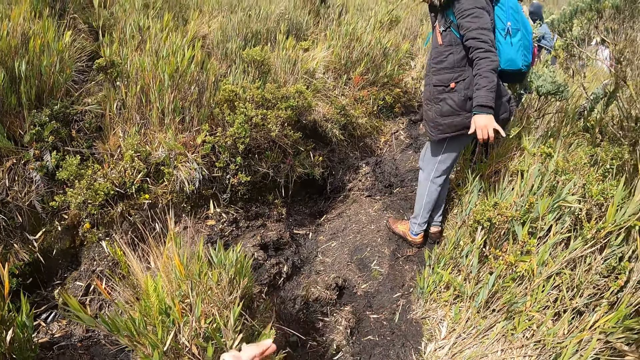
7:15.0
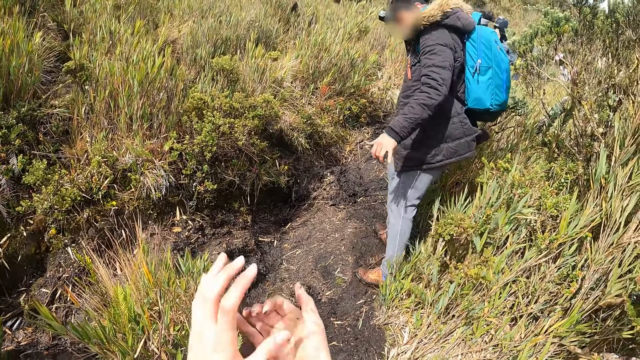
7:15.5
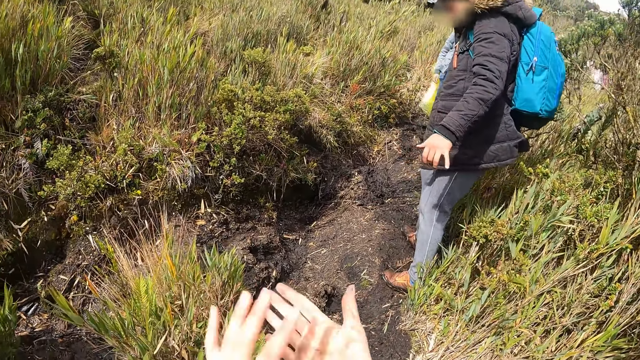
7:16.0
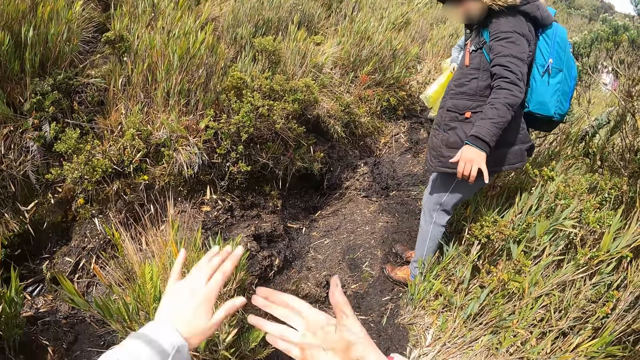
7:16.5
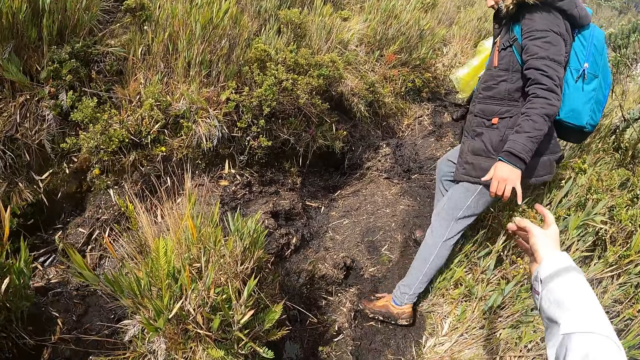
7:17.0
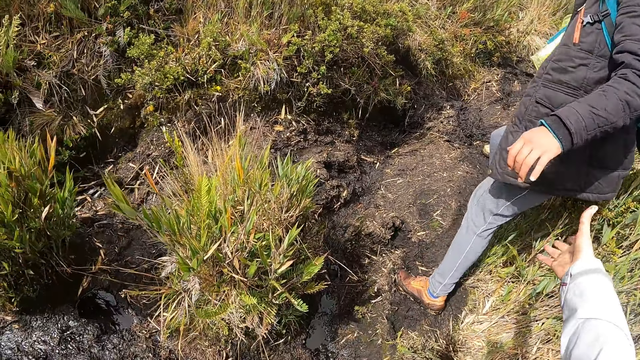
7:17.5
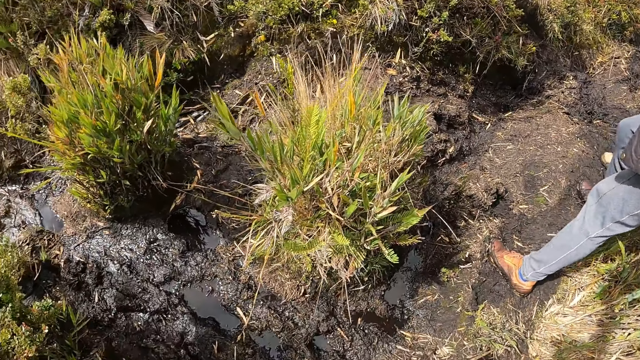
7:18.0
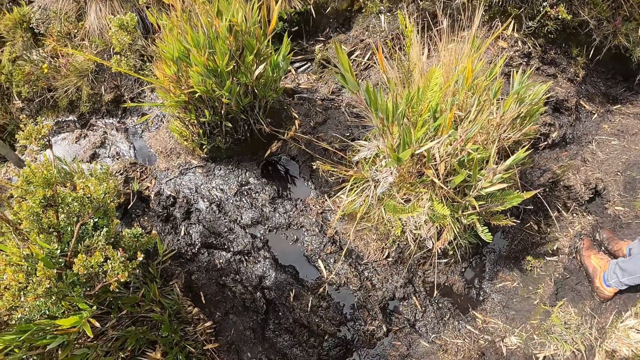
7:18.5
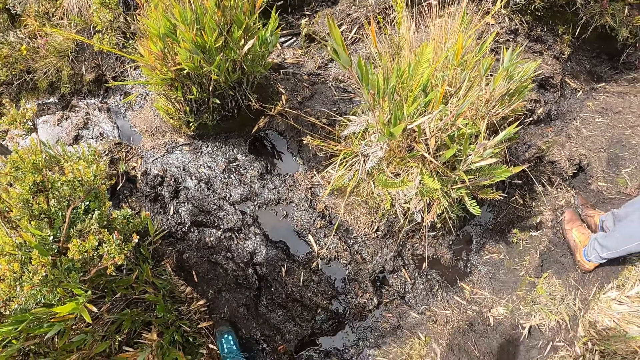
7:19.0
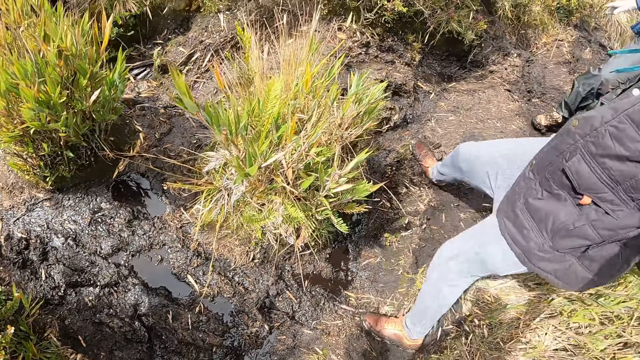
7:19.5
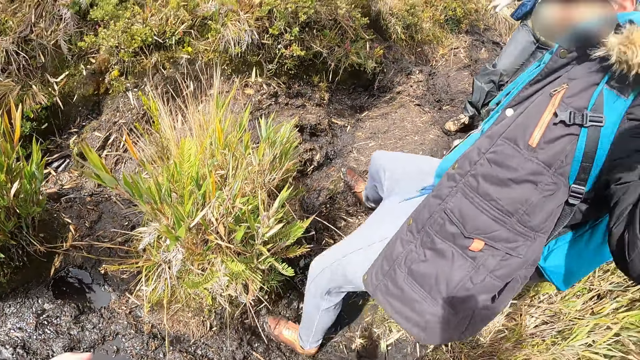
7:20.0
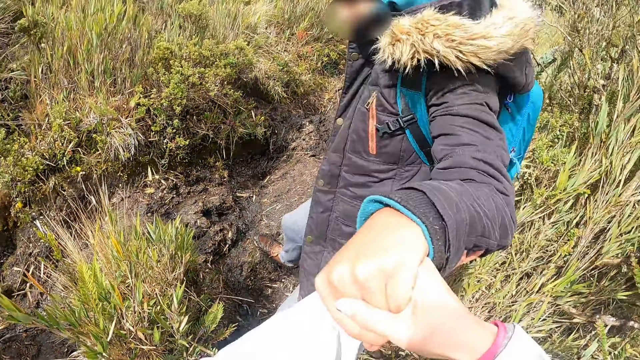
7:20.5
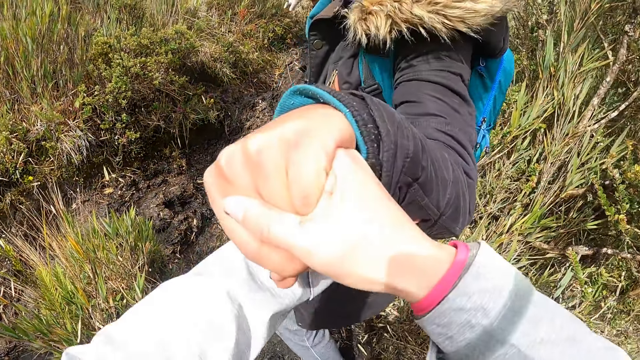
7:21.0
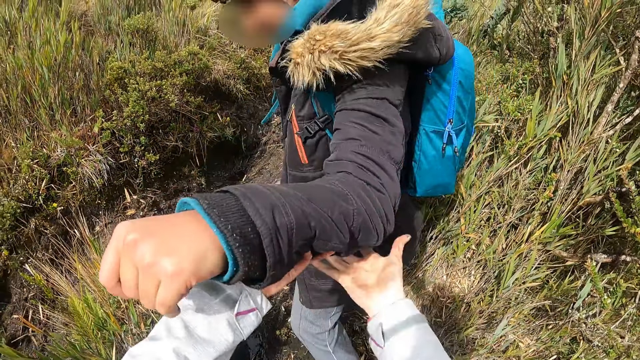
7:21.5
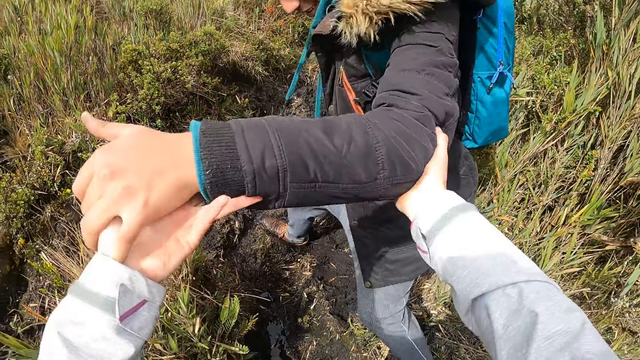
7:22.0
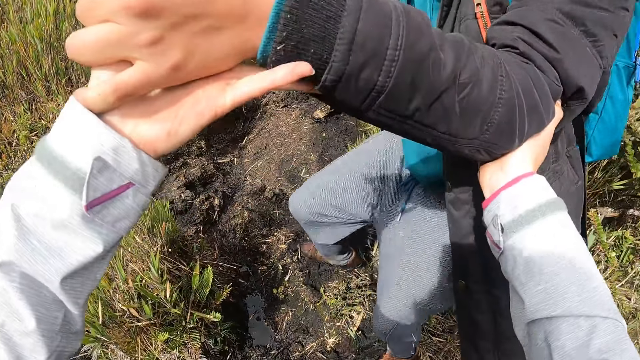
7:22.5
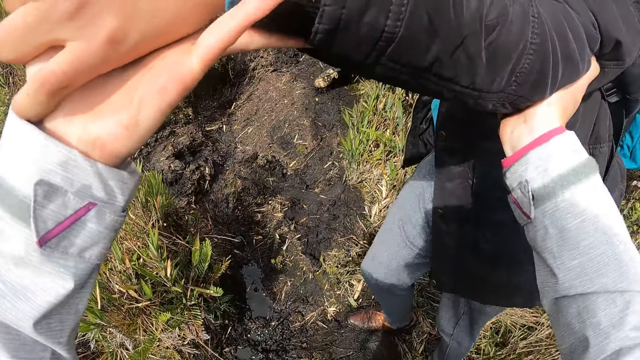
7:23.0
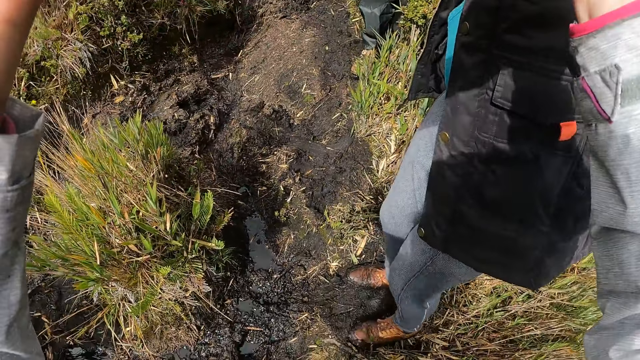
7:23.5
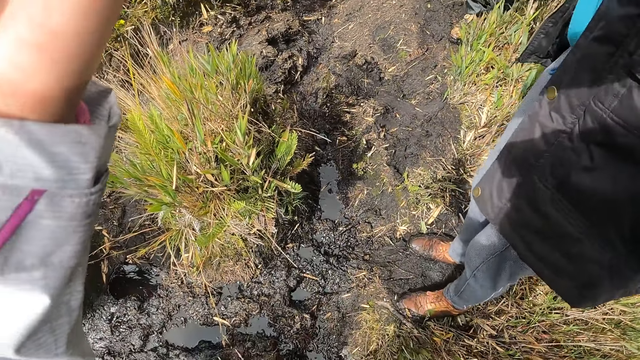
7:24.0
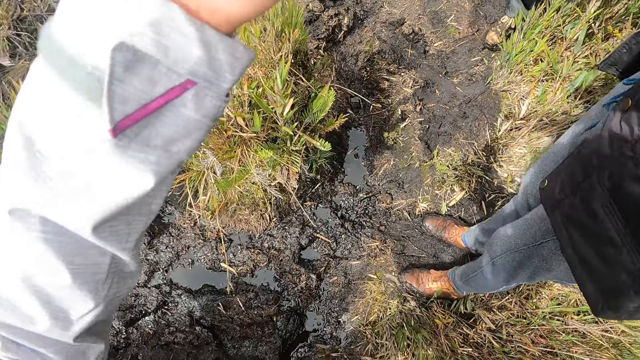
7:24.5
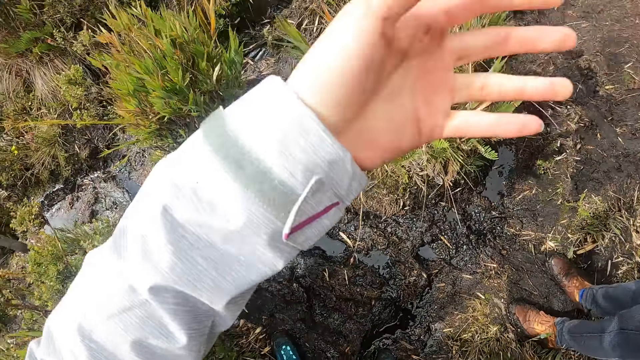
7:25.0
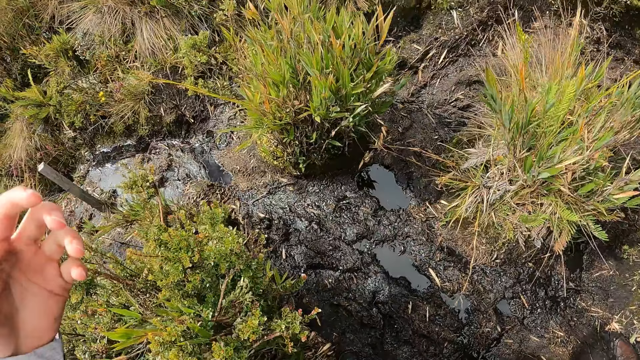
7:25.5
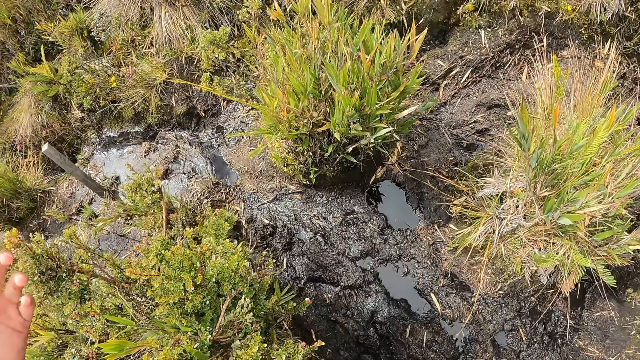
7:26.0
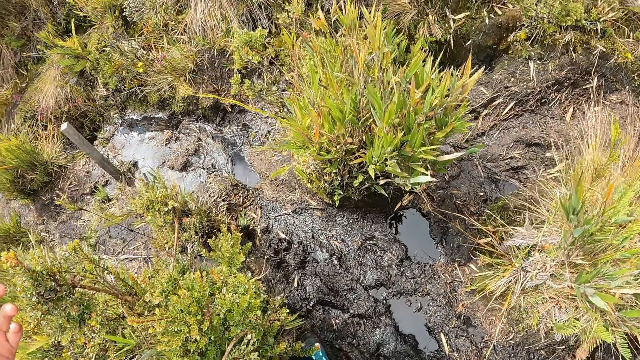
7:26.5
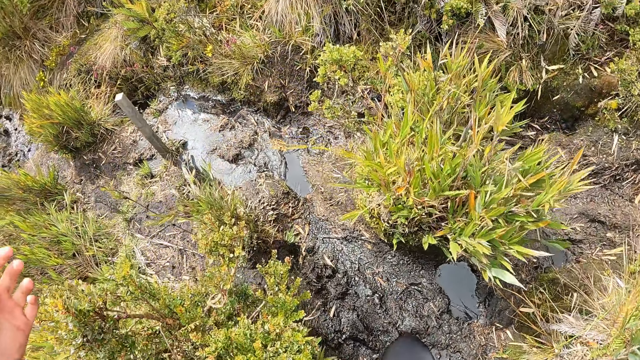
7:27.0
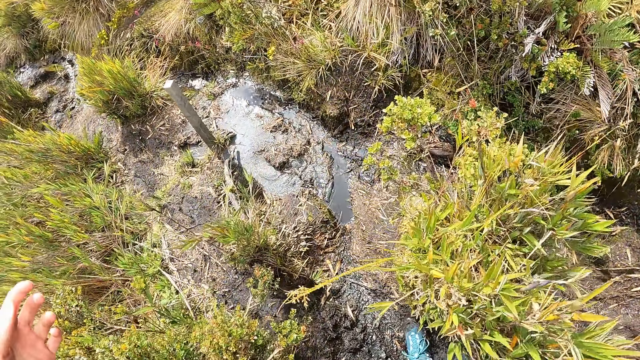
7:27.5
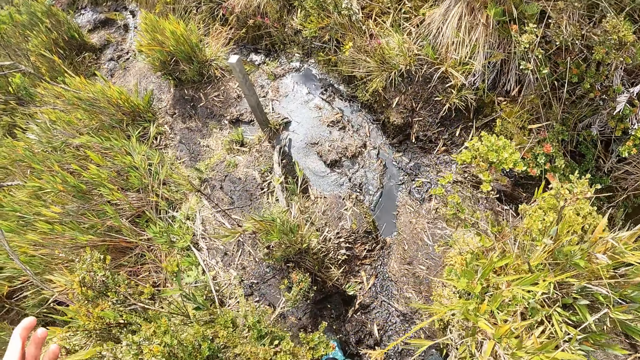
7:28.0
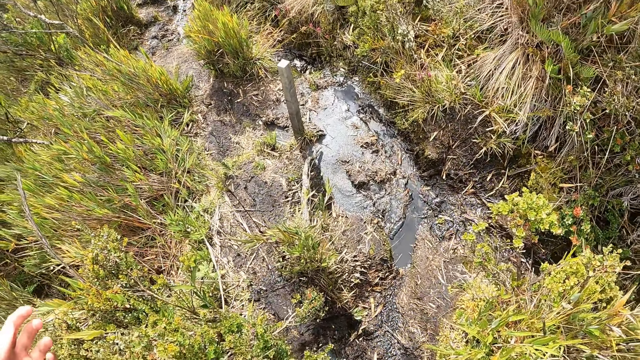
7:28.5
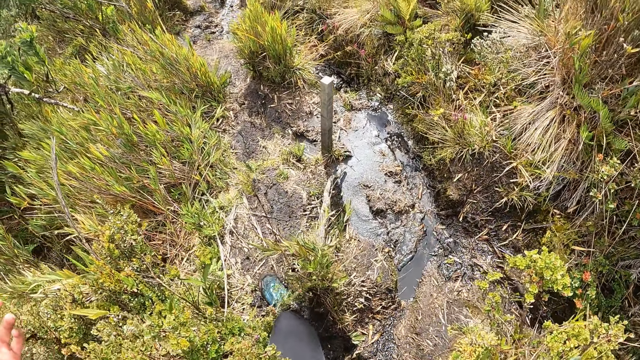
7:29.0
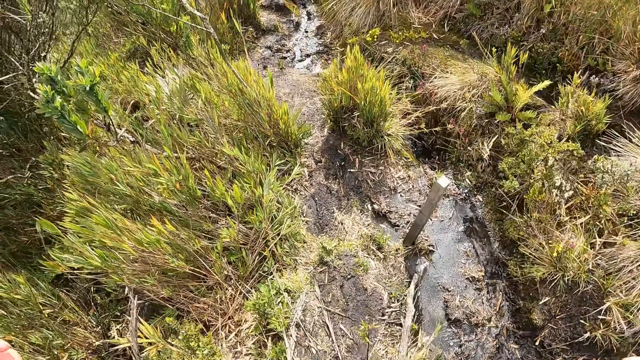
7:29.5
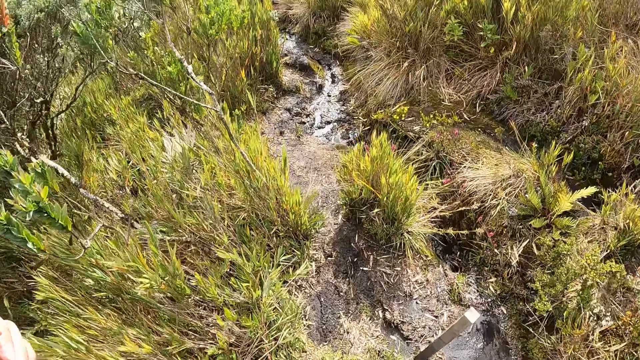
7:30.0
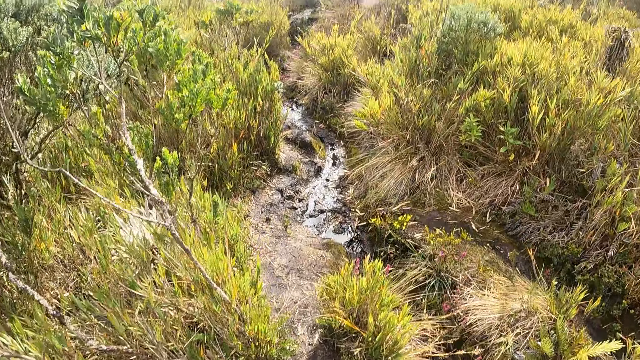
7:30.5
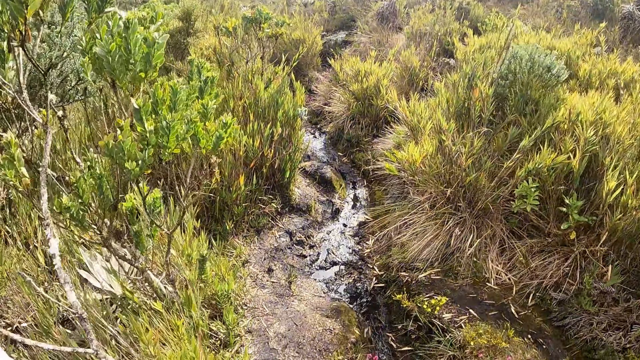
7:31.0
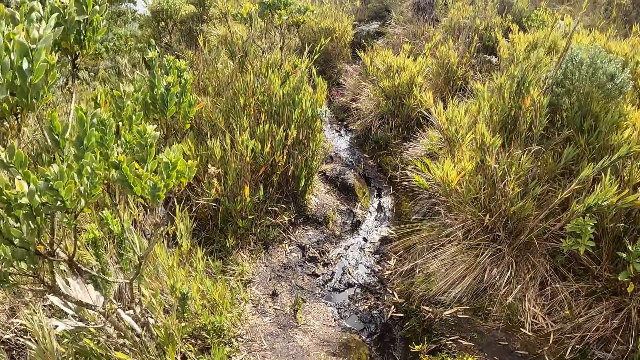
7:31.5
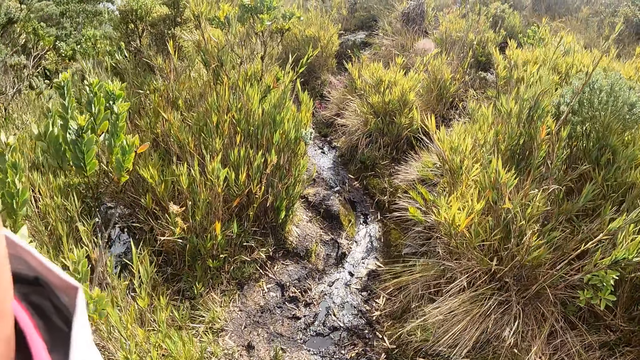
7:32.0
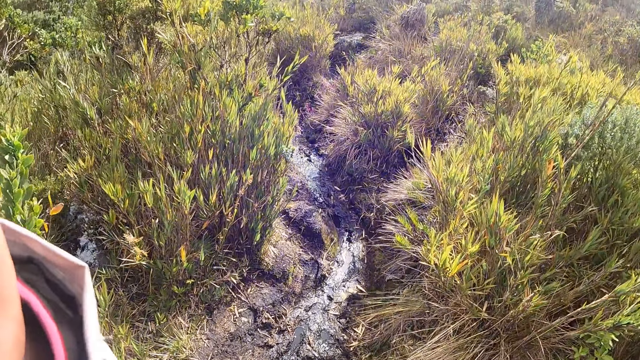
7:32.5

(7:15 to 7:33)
The camera wearer grabs the man's left hand with her right hand. The man slips on muddy ground. The camera wearer pulls the man down a slope with both hands. She walks.
